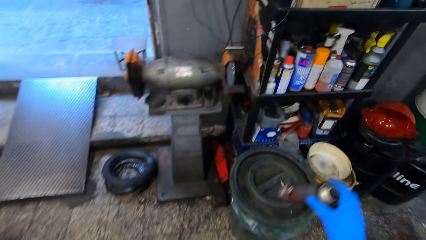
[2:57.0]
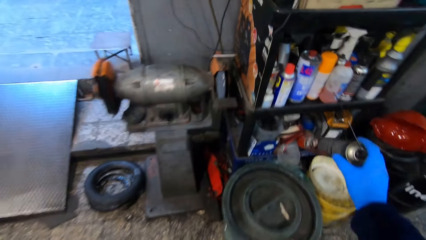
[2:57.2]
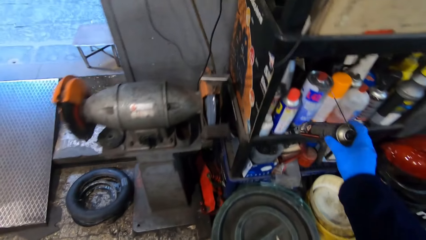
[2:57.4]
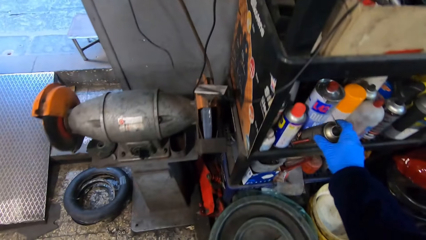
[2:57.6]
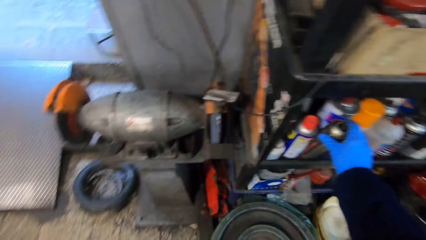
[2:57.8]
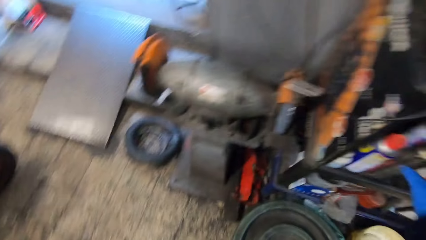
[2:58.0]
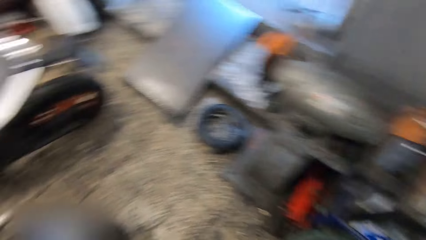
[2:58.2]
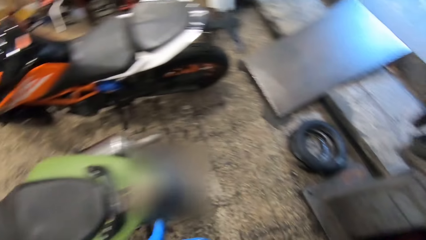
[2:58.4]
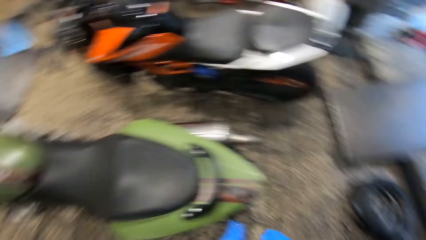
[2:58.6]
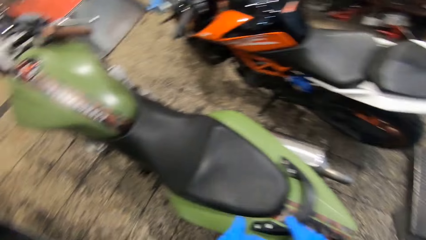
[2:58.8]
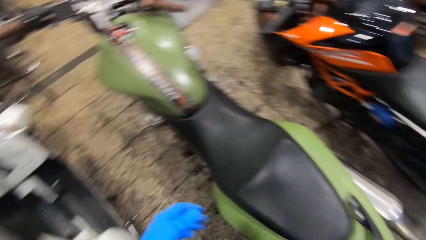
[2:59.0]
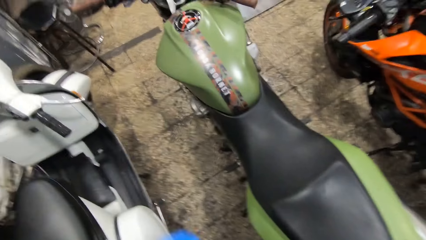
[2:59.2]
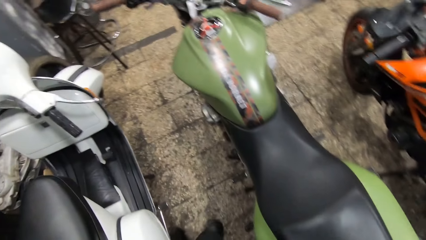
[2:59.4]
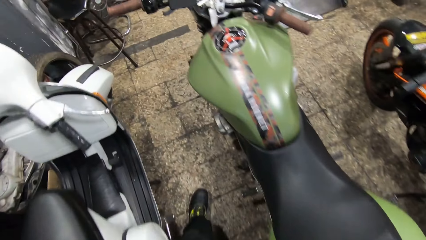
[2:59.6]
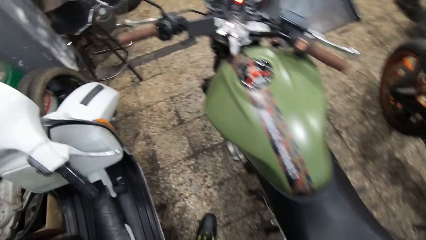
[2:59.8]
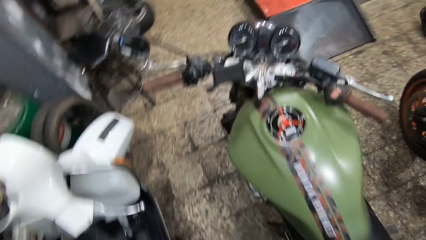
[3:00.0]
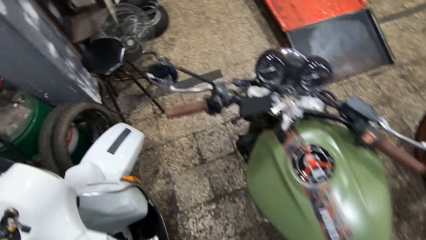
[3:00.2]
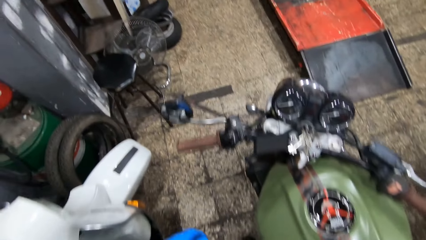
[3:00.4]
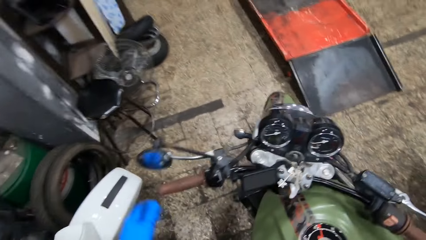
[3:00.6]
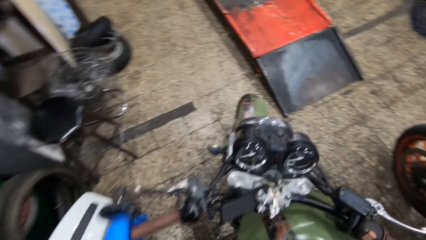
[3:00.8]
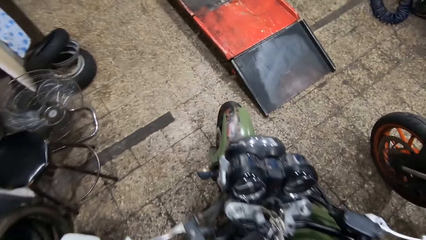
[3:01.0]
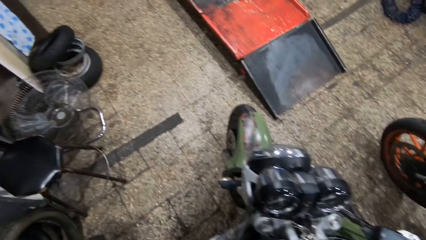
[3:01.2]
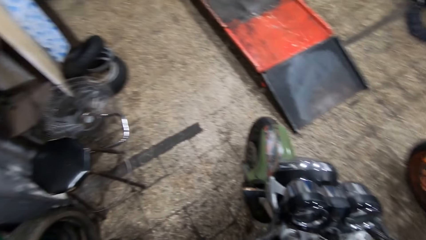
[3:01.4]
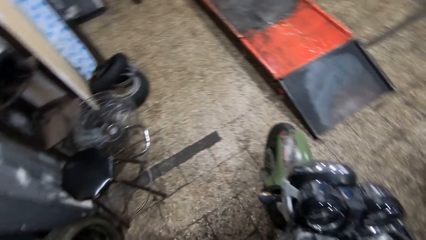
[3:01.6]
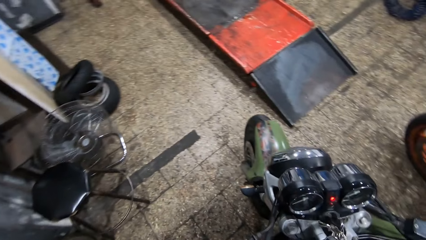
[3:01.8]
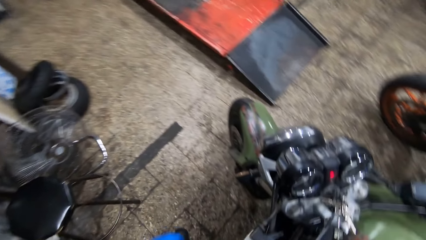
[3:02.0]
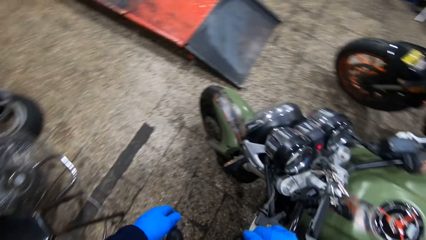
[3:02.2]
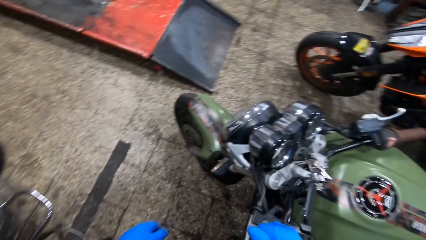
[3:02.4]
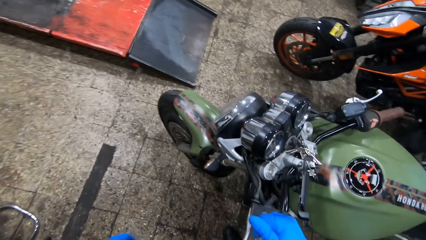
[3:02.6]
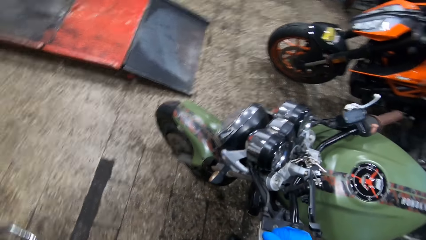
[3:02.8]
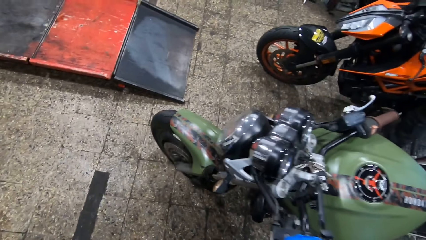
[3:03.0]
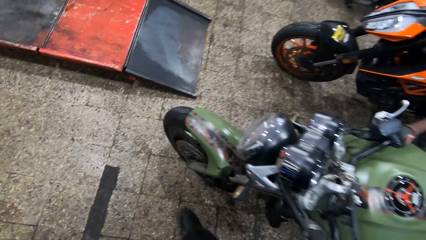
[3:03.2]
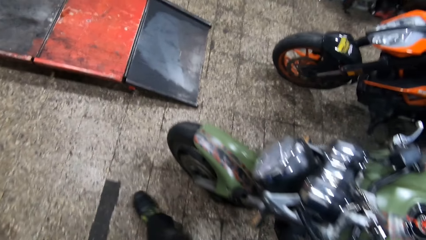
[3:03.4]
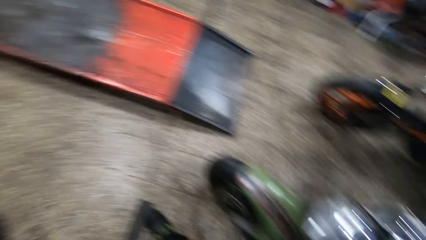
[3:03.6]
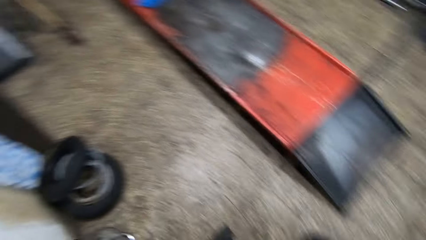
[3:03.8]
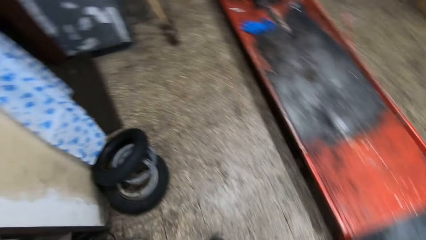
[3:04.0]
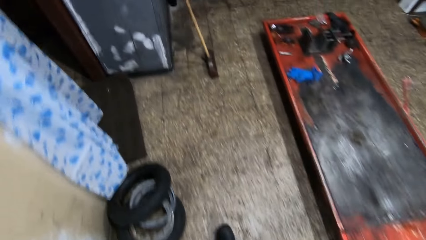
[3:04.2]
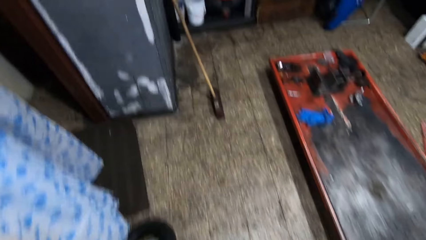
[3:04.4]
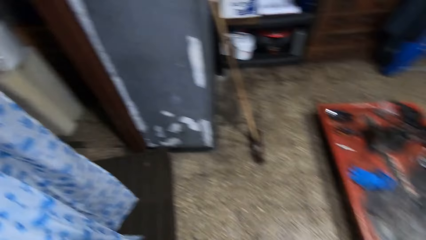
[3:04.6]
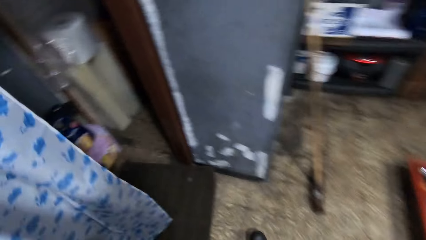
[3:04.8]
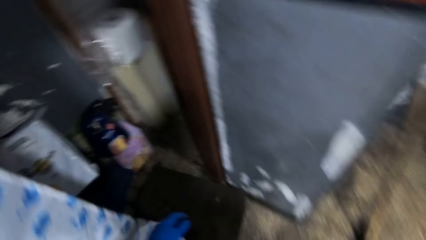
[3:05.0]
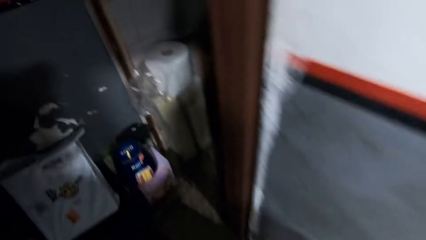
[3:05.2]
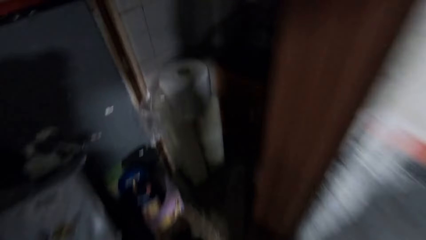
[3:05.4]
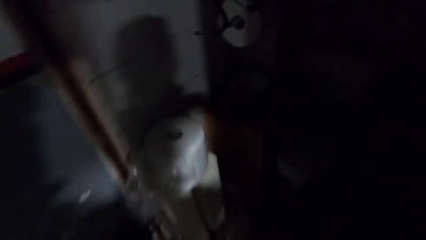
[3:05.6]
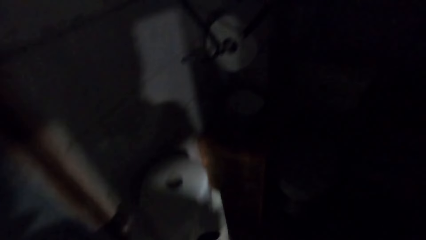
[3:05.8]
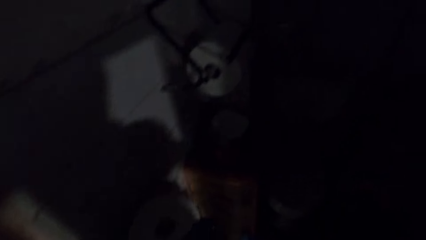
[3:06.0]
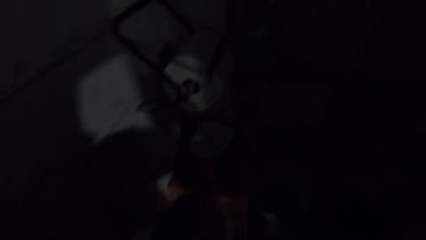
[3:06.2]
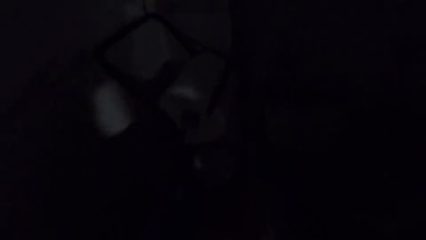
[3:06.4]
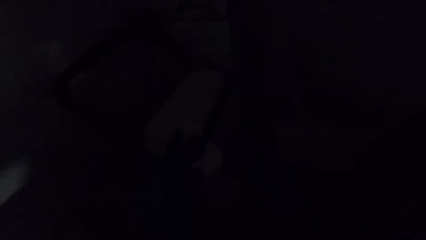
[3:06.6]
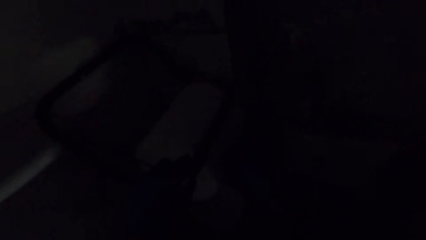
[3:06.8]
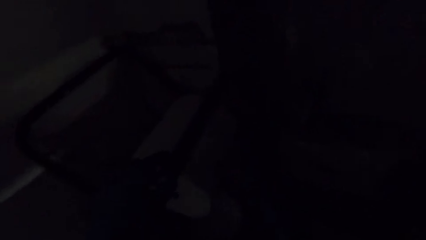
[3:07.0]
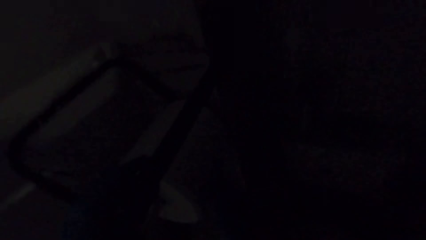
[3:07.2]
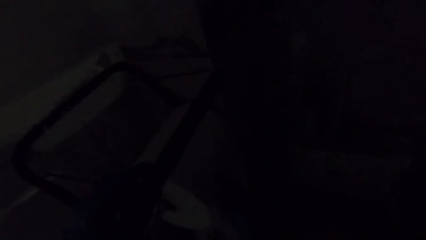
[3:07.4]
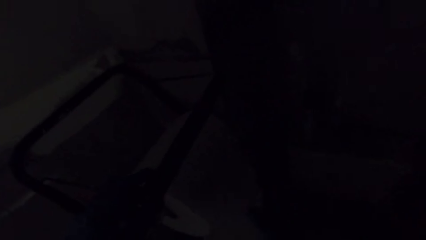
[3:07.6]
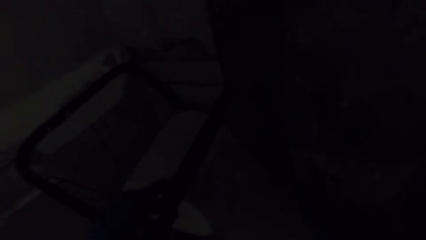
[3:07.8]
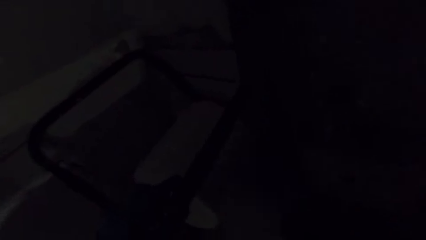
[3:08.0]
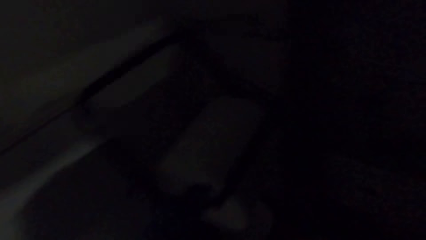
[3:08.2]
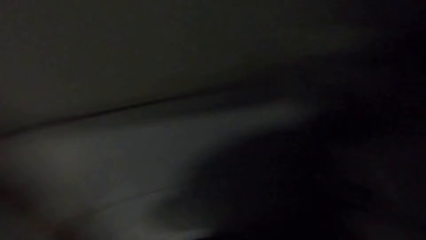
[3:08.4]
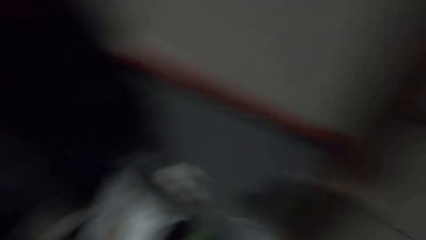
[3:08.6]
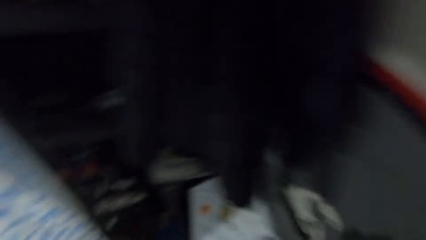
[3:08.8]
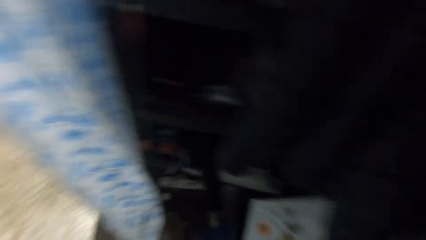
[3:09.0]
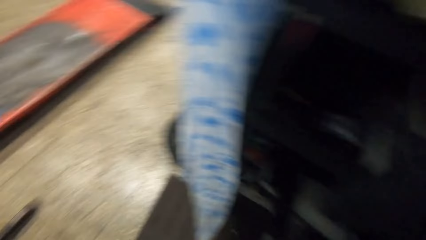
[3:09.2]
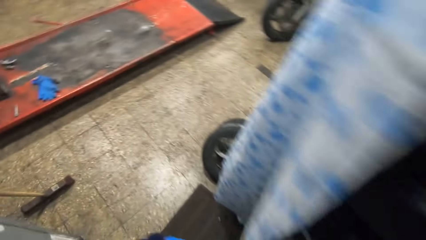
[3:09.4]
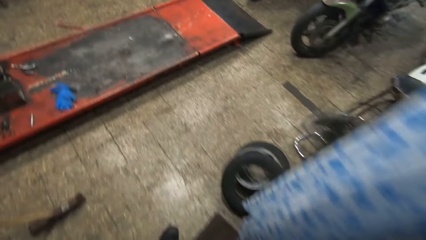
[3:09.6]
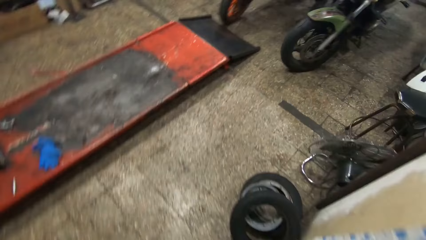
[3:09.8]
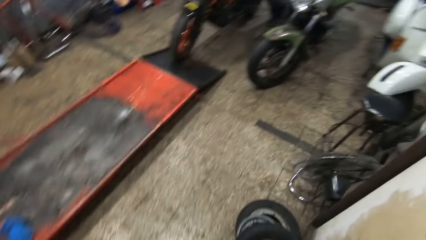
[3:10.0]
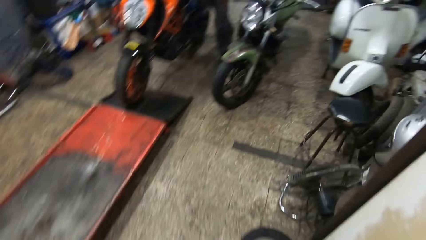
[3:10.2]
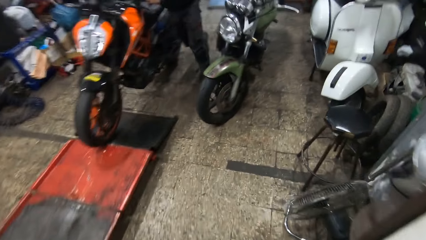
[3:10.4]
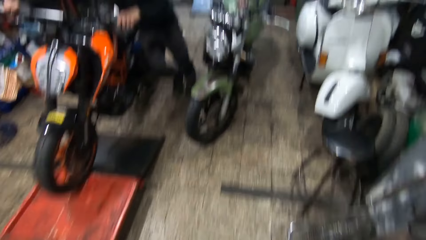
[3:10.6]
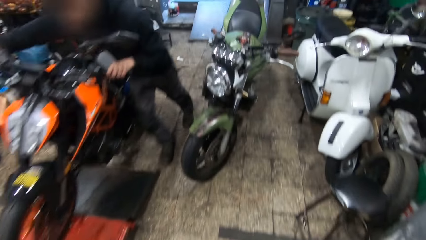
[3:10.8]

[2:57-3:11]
The camera wearer drops the spray lubricant in the shelf with his right hand. He walks around a garage. He touches the clutch lever on the motorcycle with his left hand. He raises an iron bar on the wall with his left hand. He rolls out tissue paper from a tissue paper roll on the wall with his right hand. He picks up the roll of tissue paper from a shelf. He walks around the garage.

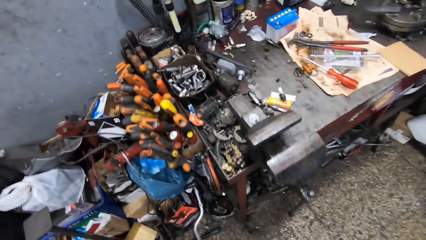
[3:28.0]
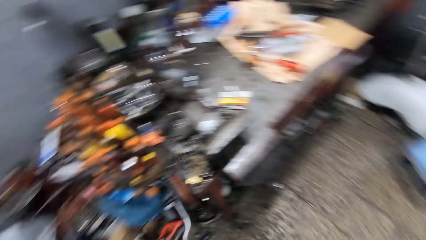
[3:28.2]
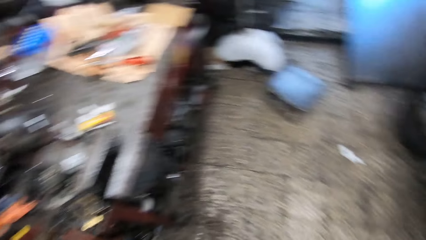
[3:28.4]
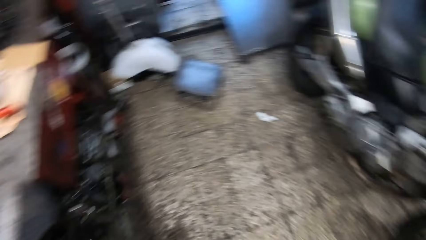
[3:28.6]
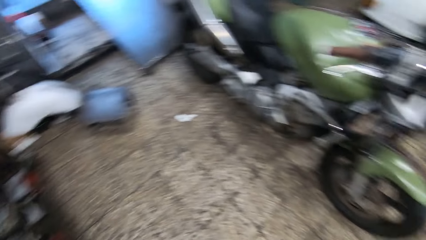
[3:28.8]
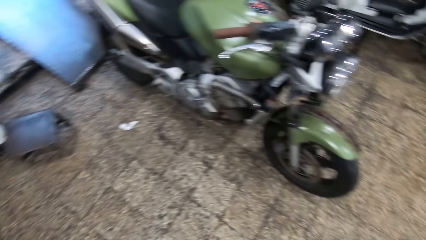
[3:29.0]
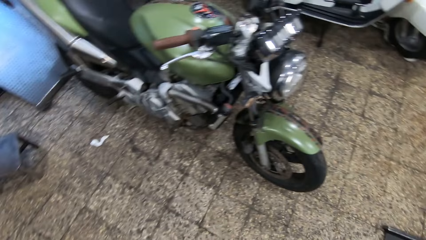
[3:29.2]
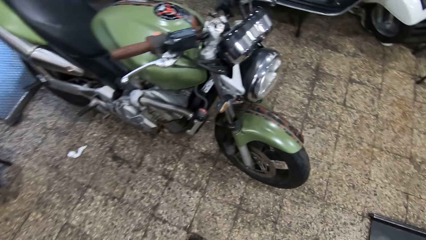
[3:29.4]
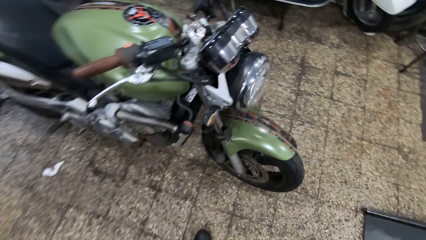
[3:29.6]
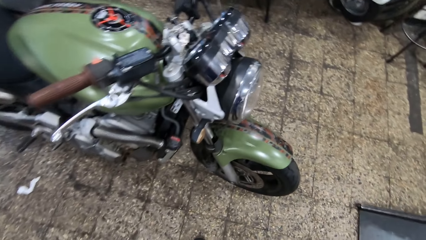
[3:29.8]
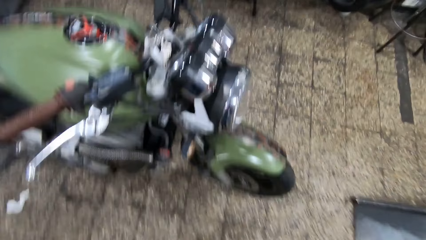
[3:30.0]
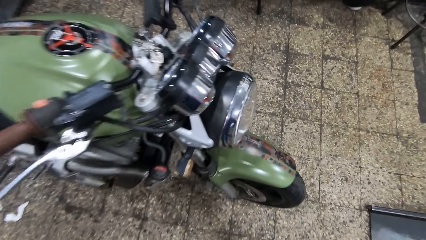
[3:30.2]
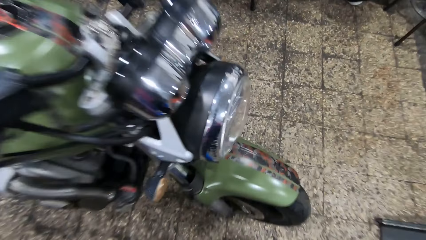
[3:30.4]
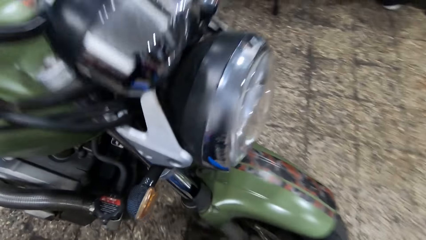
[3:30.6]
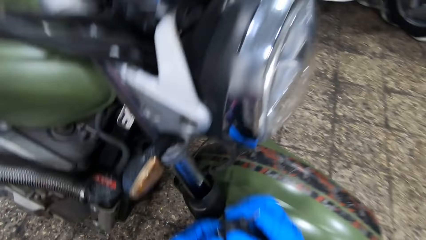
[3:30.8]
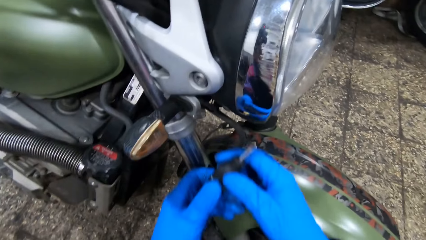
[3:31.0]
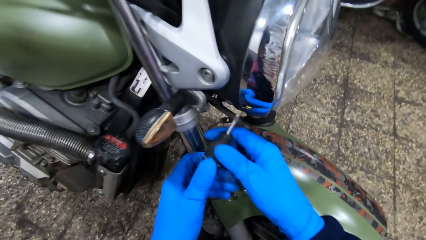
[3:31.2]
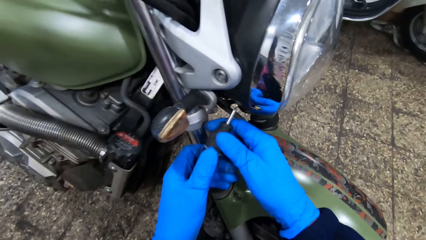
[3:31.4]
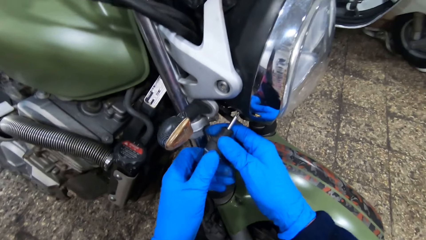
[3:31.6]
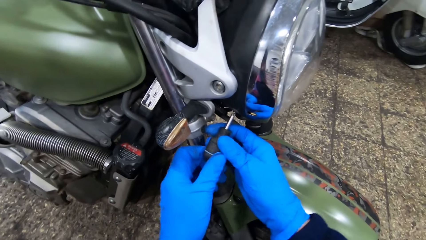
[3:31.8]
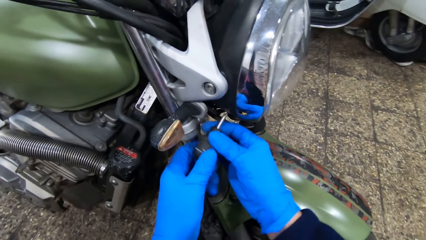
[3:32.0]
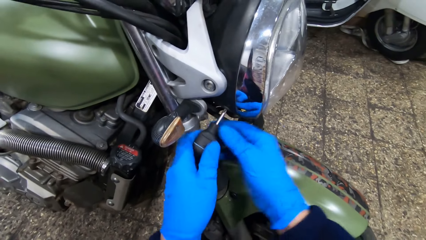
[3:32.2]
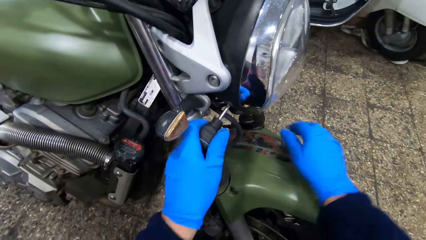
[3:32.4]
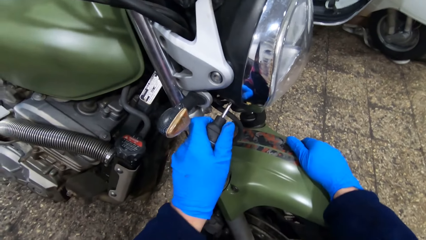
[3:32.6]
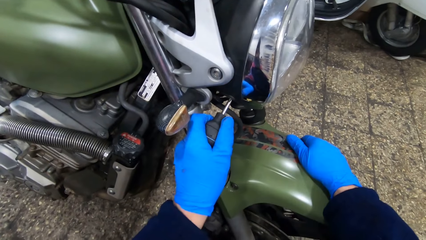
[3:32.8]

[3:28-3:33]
The camera wearer walks around a garage. He loosens a screw on the headlight on the motorcycle with a screwdriver in his hands. He adjusts a nut with the screwdriver.
